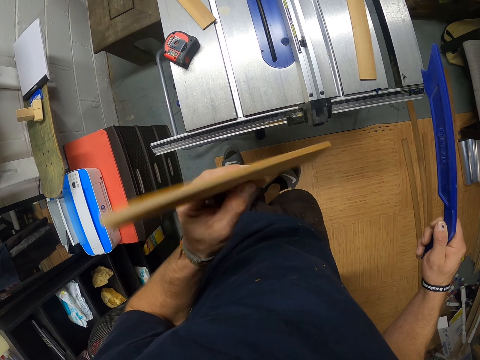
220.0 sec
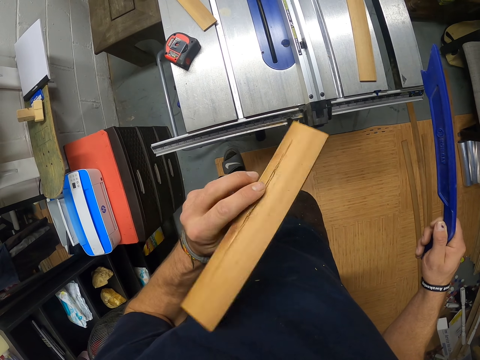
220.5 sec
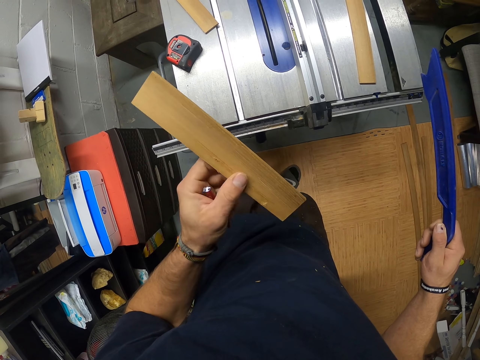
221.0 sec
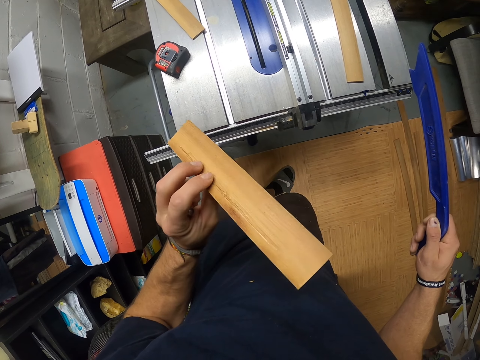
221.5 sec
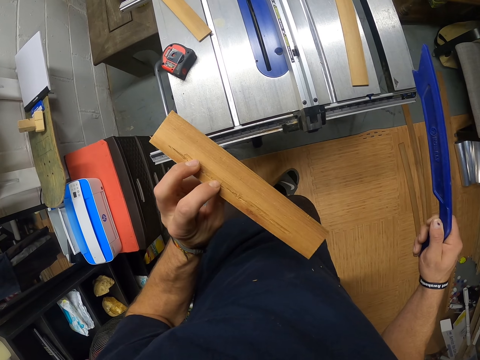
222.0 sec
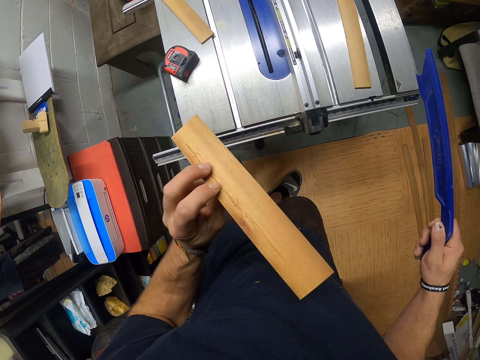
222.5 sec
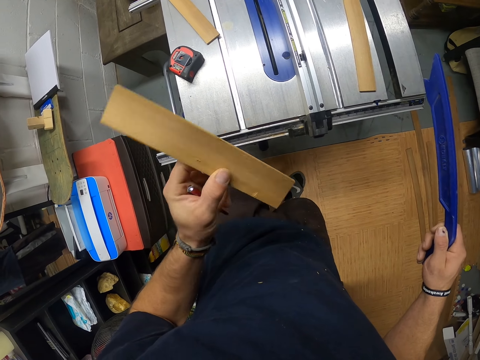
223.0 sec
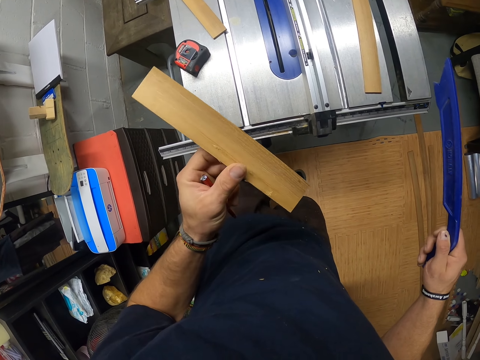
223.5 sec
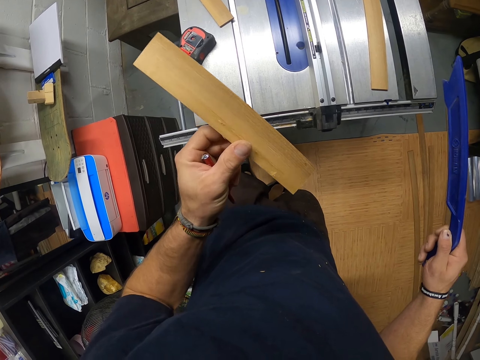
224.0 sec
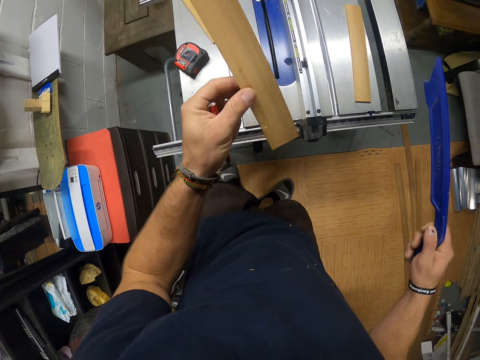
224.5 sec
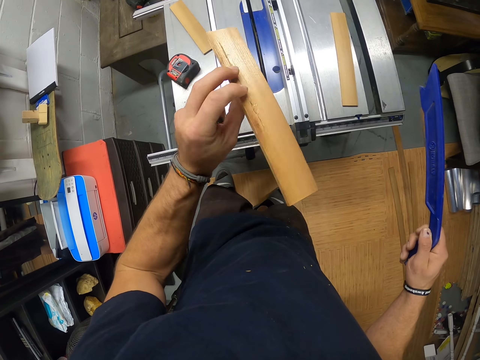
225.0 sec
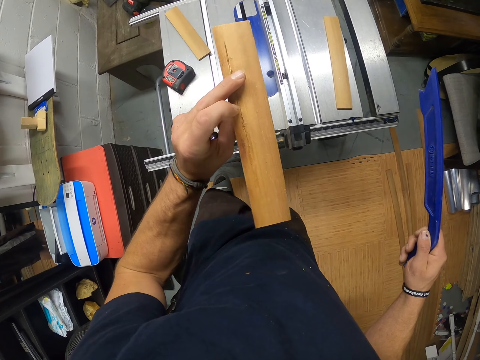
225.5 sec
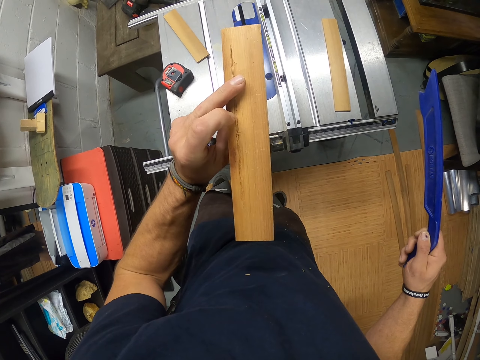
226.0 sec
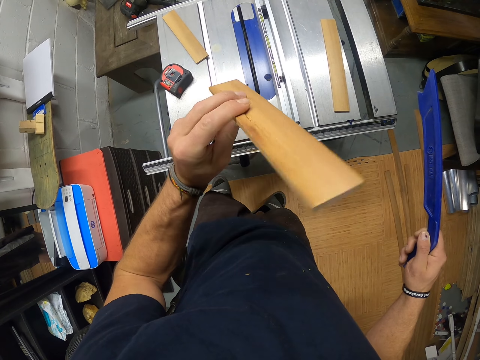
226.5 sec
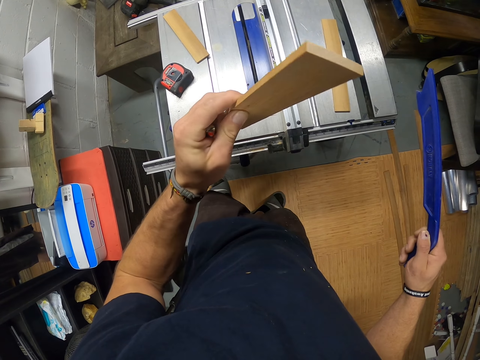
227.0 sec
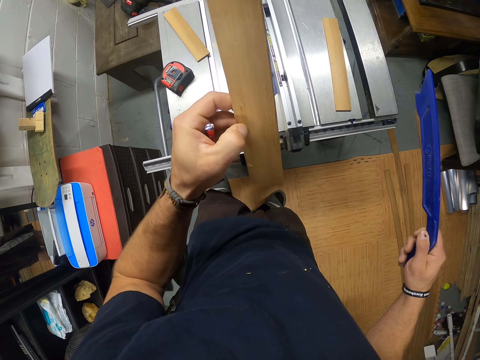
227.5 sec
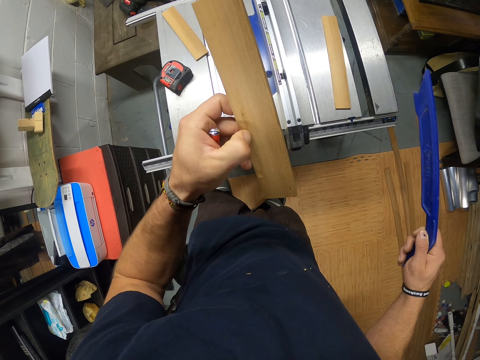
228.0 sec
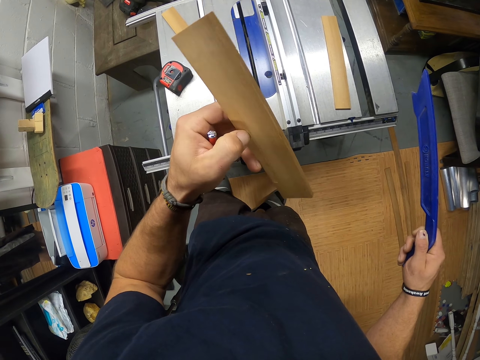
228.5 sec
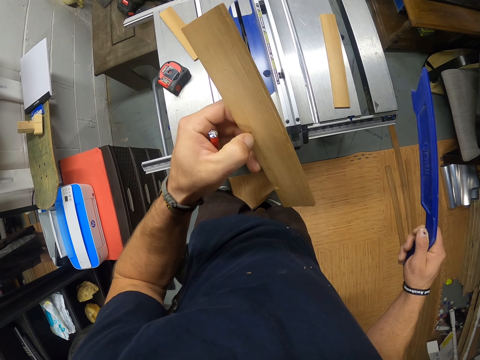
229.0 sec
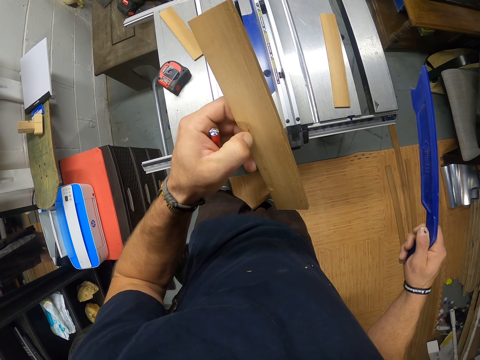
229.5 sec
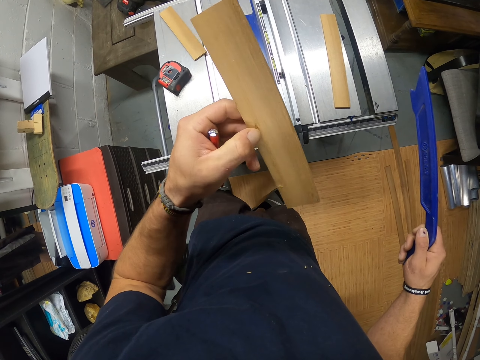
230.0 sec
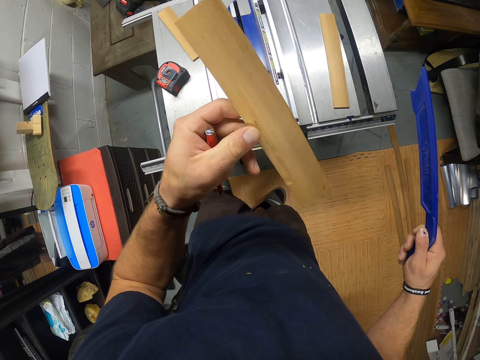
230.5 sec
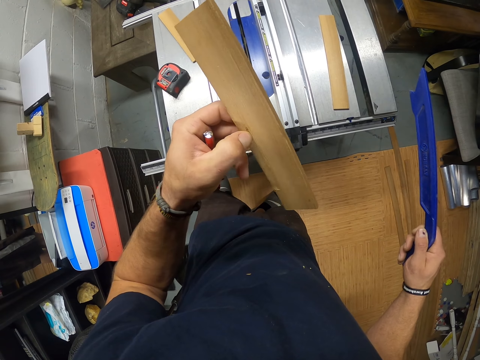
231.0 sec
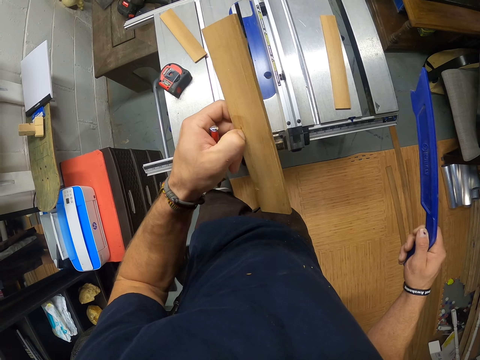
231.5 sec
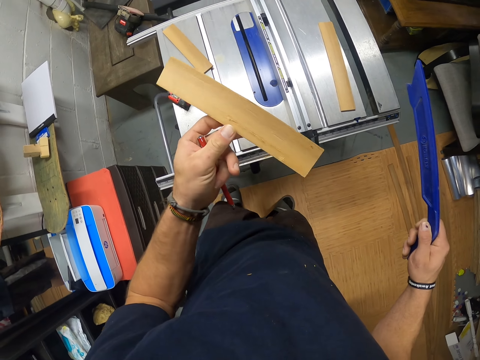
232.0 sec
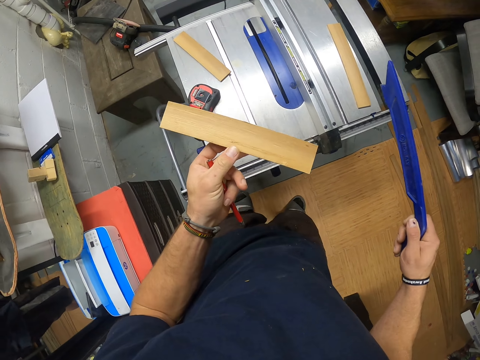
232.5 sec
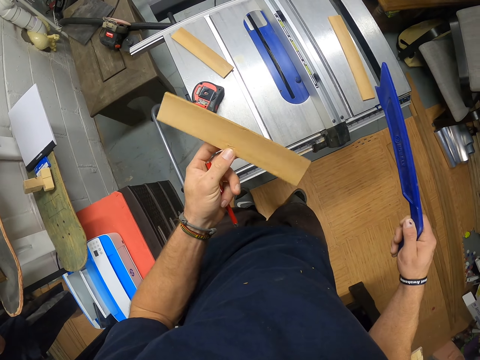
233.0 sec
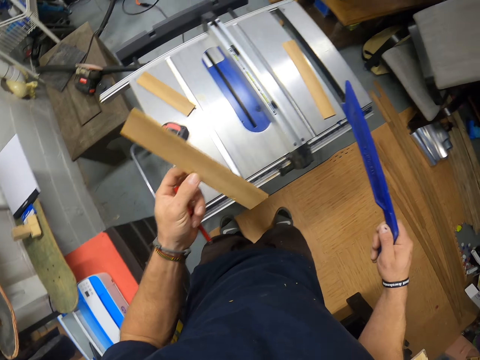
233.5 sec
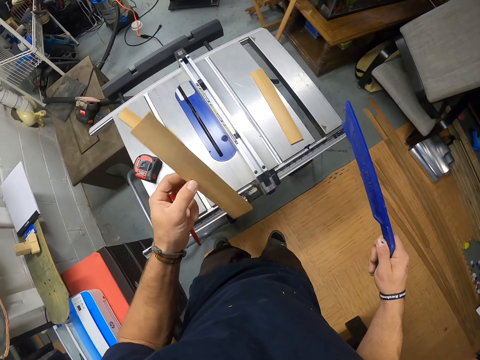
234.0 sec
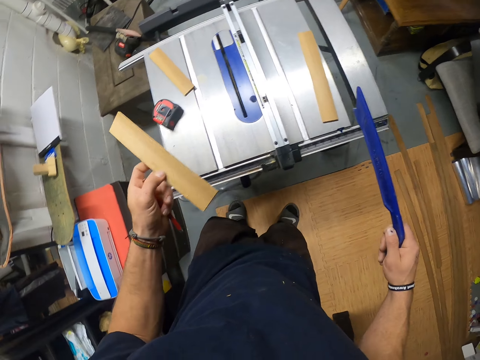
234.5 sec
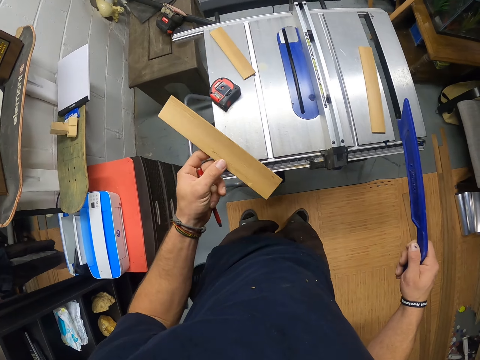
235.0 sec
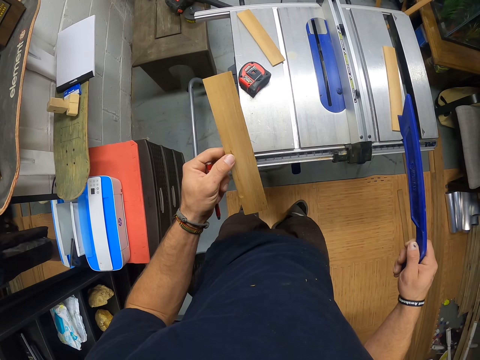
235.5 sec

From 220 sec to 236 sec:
The camera wearer turns the piece of wood. They inspect the piece of wood. They press the piece of wood with the thumbnail. They press it again. They shake the piece of wood.

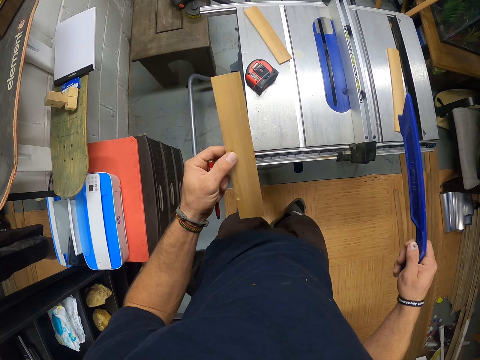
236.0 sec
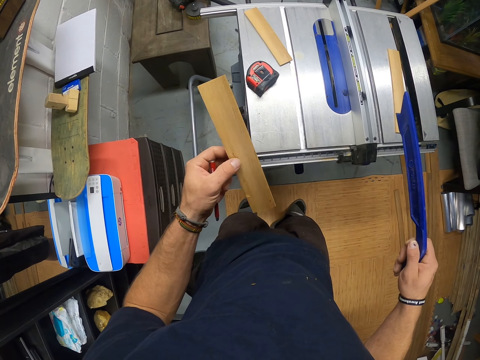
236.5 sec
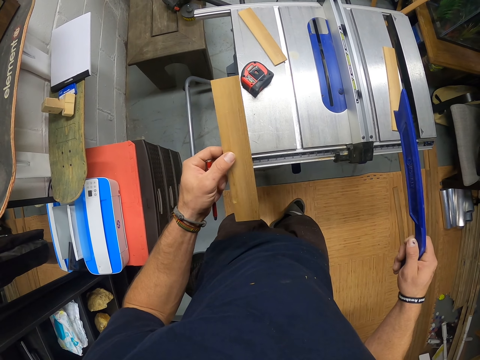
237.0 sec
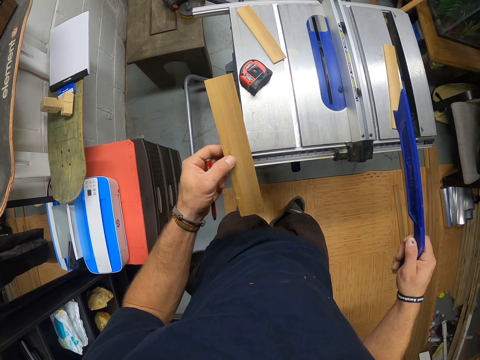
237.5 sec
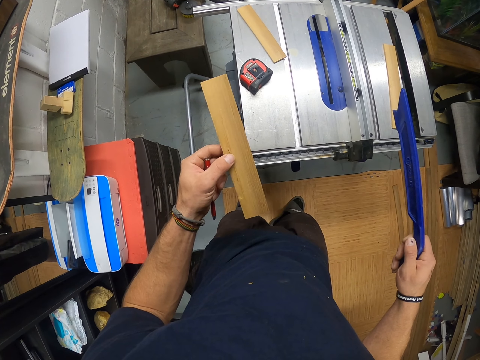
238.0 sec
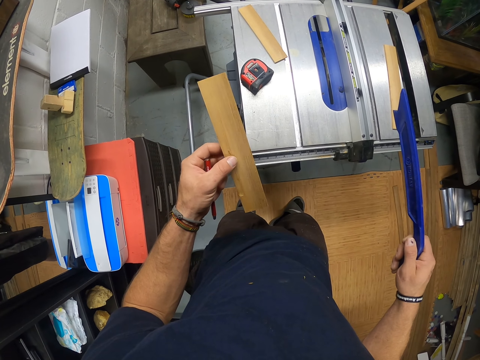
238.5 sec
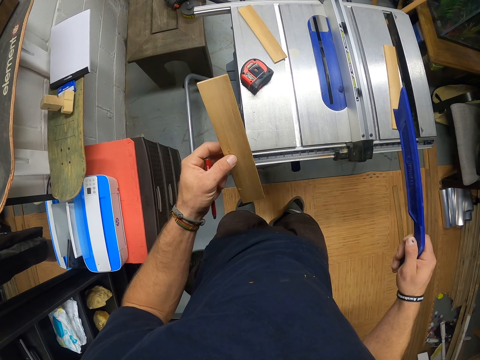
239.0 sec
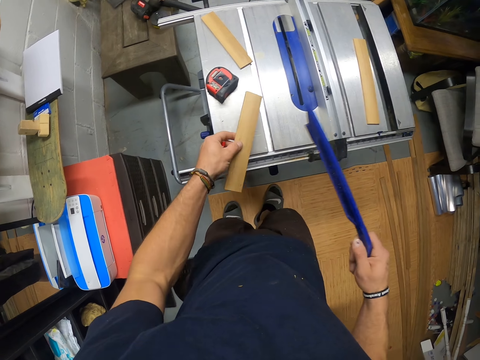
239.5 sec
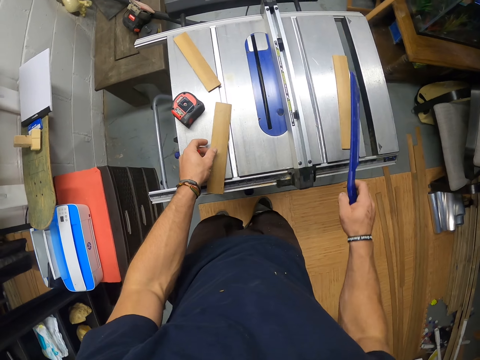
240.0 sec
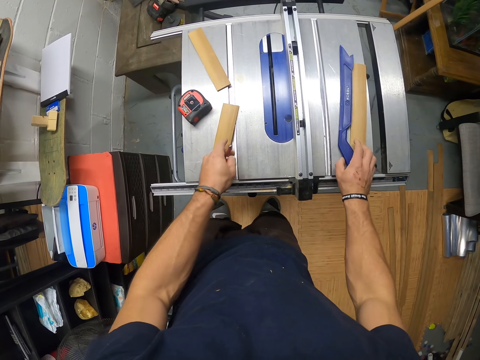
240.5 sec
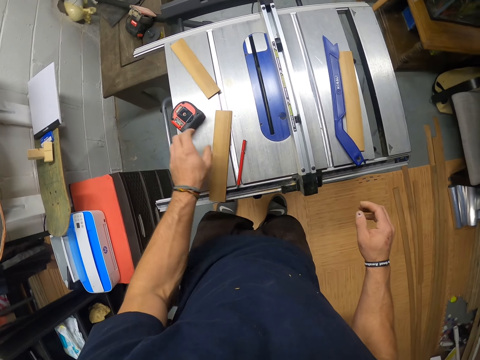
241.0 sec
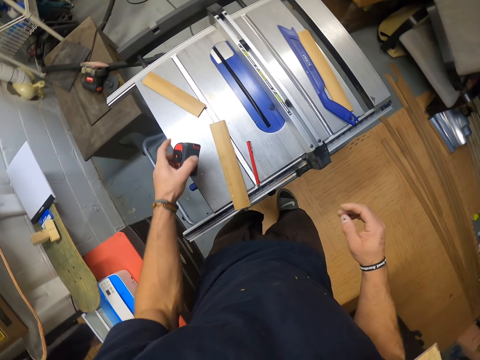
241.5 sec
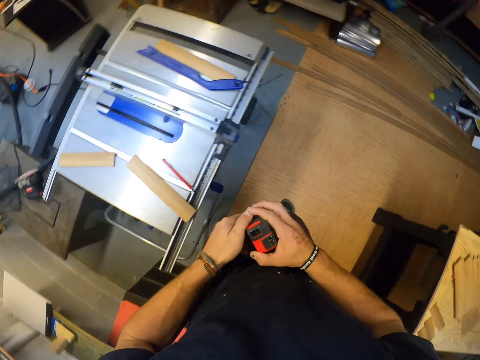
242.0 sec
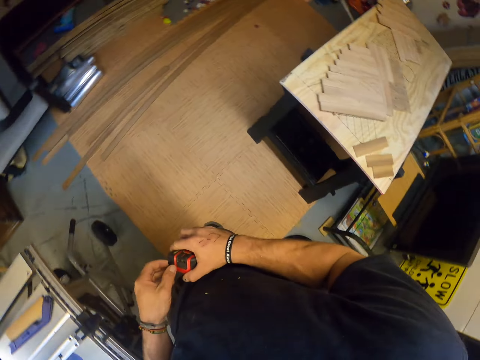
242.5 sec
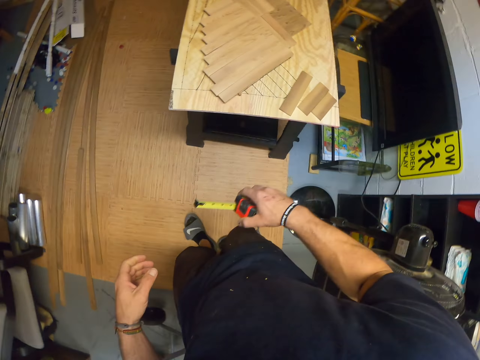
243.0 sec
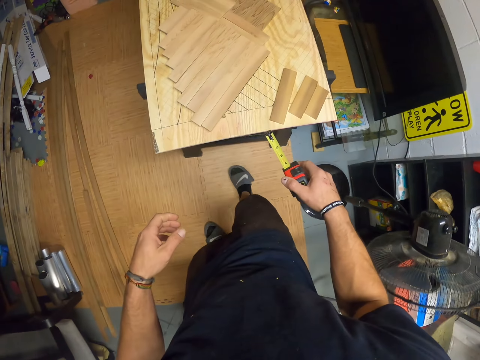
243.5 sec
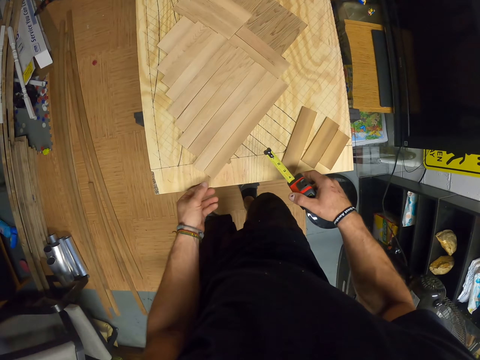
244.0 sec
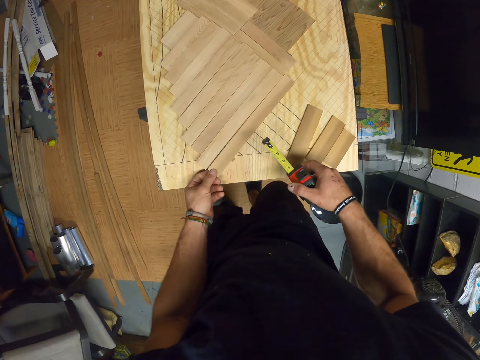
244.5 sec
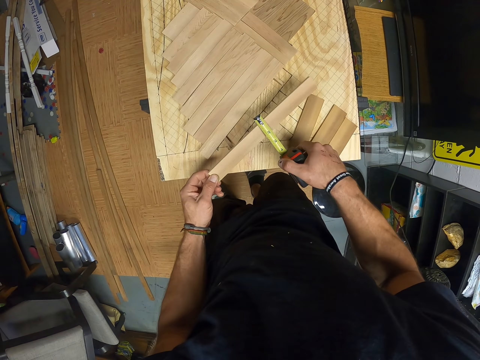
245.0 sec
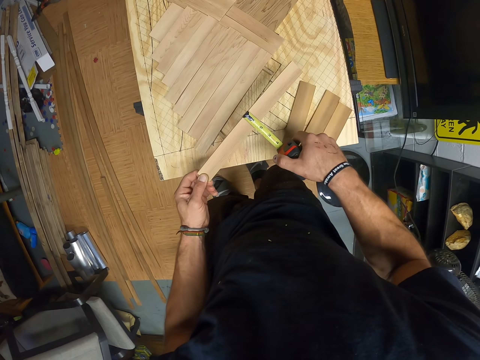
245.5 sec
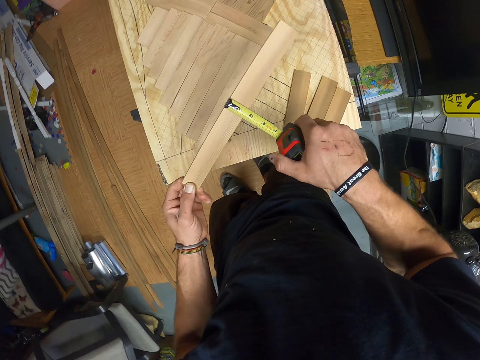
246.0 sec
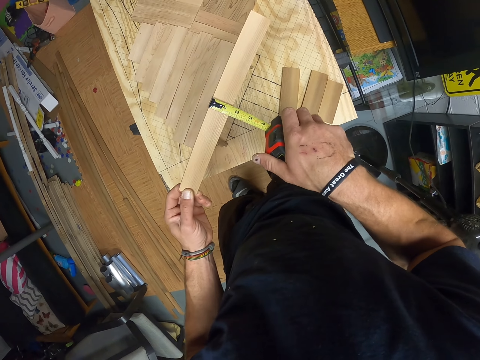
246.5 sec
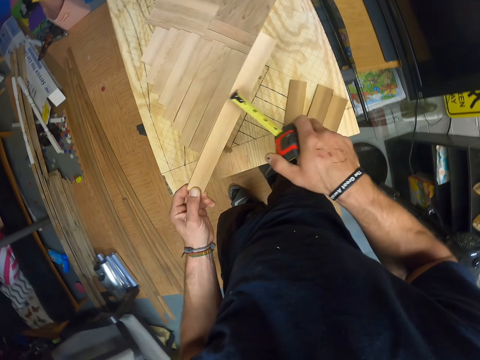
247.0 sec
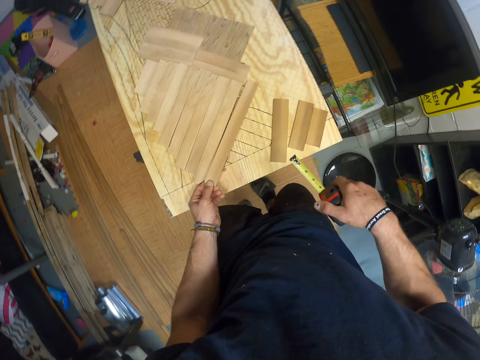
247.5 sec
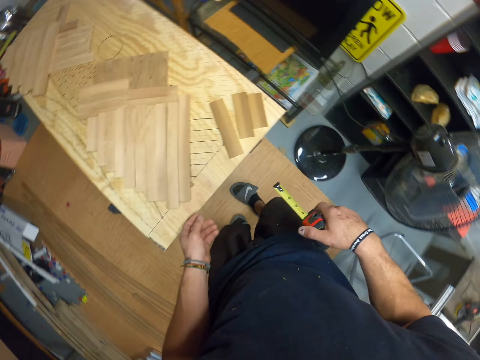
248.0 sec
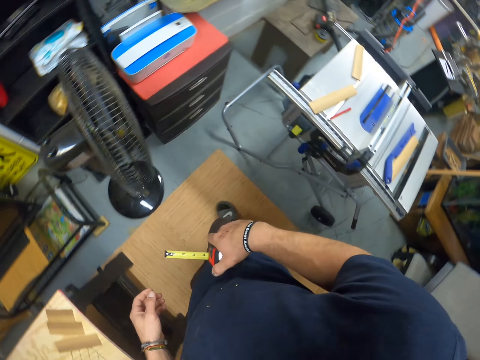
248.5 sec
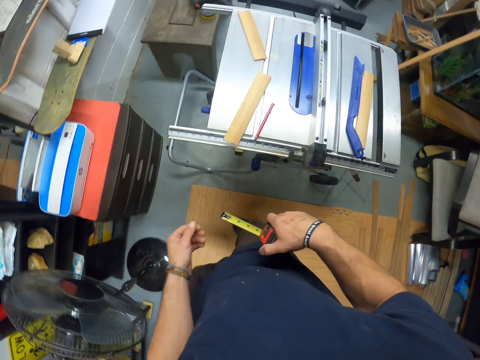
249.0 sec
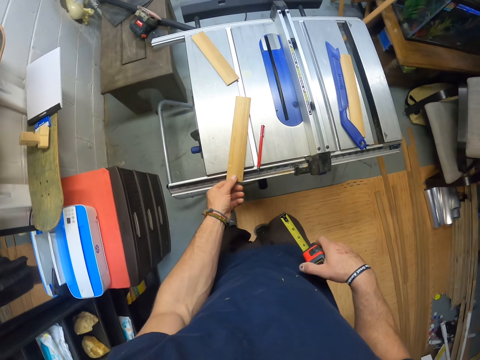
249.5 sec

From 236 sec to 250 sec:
The camera wearer touches the piece of wood with the thumb. He drops the strip wood on the table saw with his left hand. He drops the push stick on the table saw with his right hand. He drops the pencil on the table saw with his left hand. He picks up the tape measure or tape meter from the table saw with his left hand and pulls out the tape measure from the case with his left hand. He picks up a strip wood from the table with his left hand and measures the strip wood with the tape measure. He places the tape meter on the piece of wood and looks at the piece of wood. He drops the strip wood on the table with his left hand. He picks up the strip wood from the table saw with his left hand.
